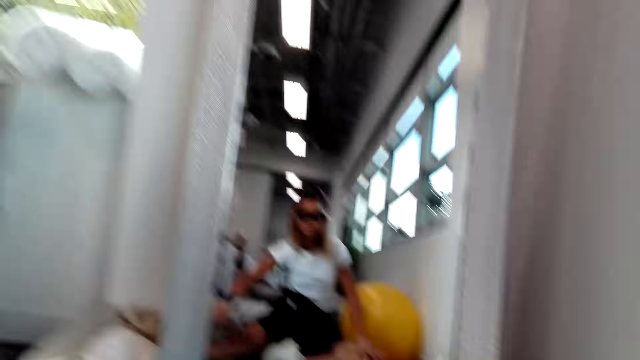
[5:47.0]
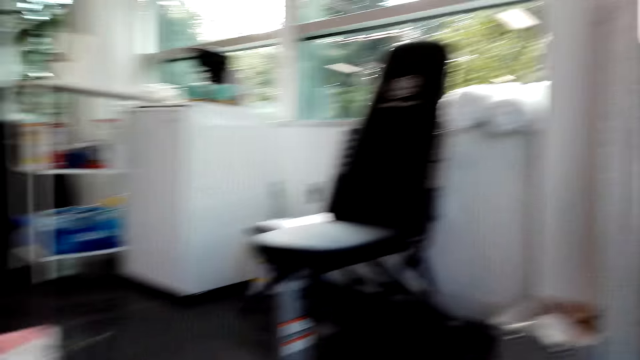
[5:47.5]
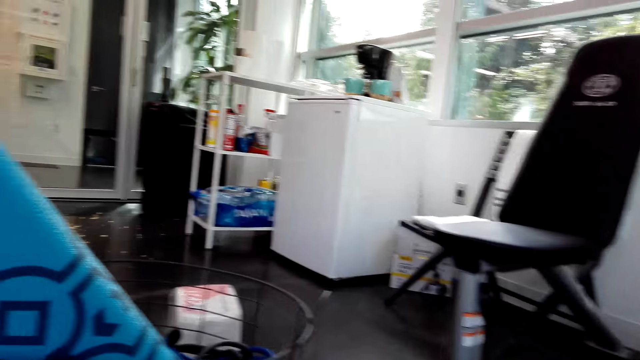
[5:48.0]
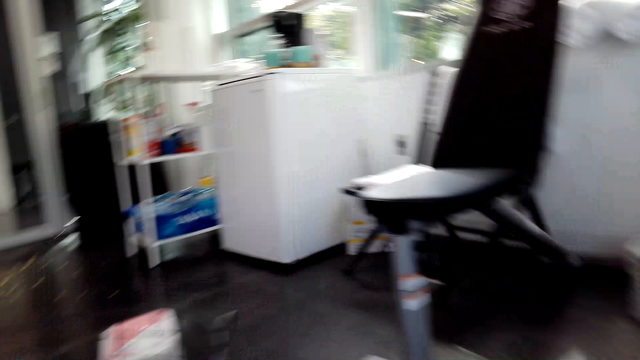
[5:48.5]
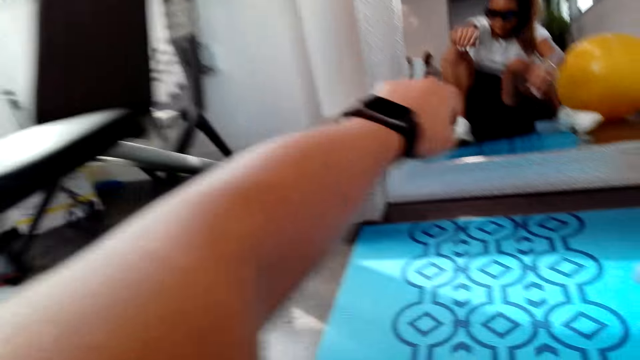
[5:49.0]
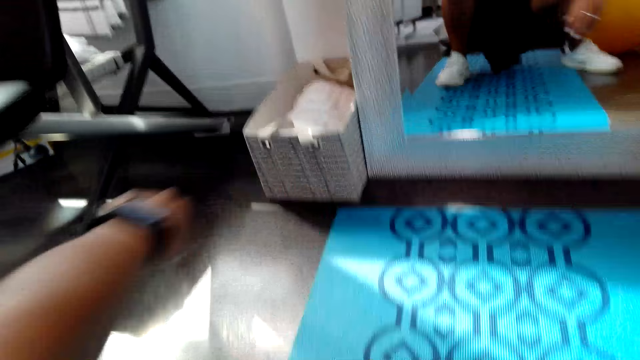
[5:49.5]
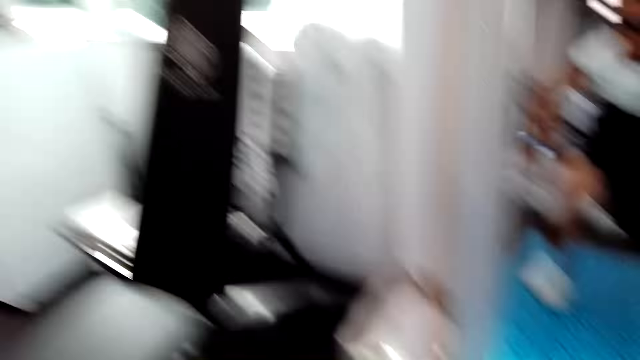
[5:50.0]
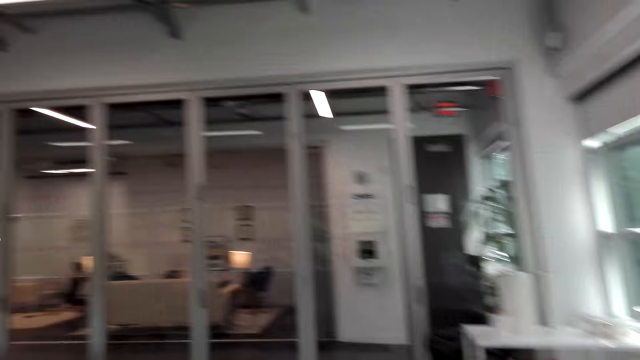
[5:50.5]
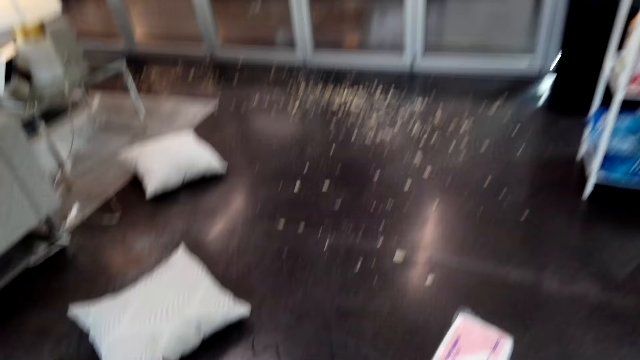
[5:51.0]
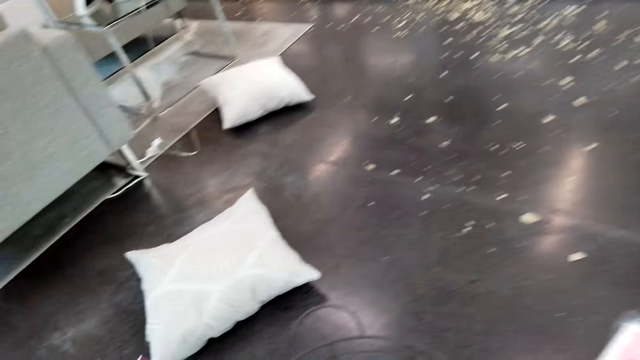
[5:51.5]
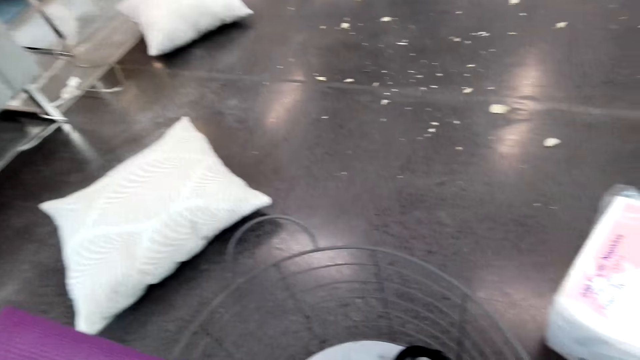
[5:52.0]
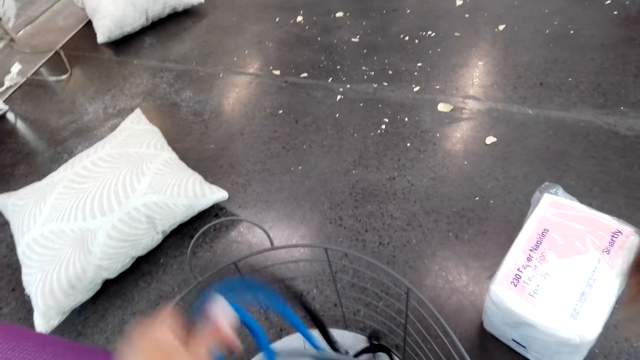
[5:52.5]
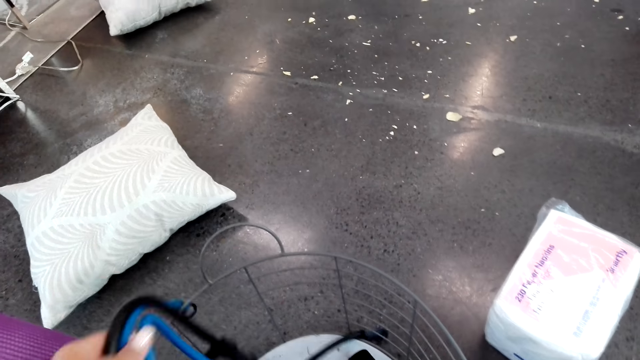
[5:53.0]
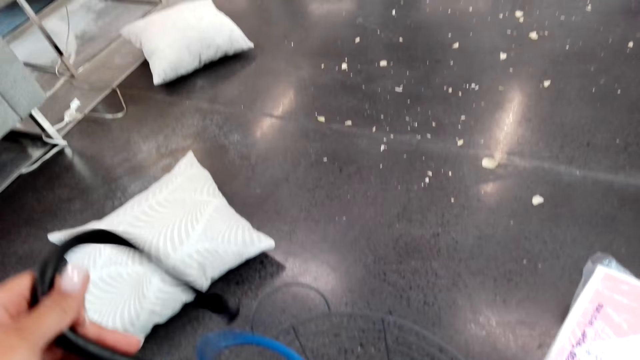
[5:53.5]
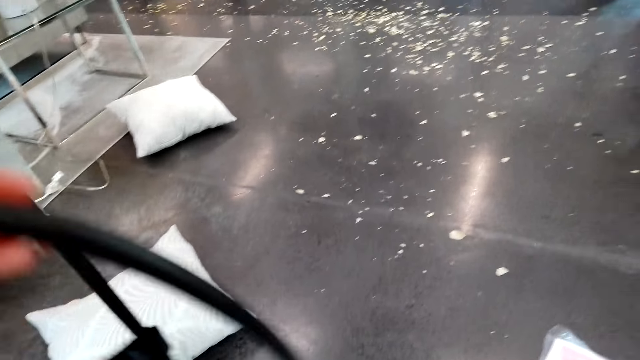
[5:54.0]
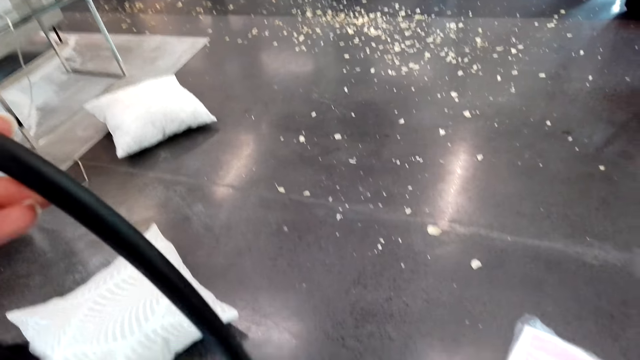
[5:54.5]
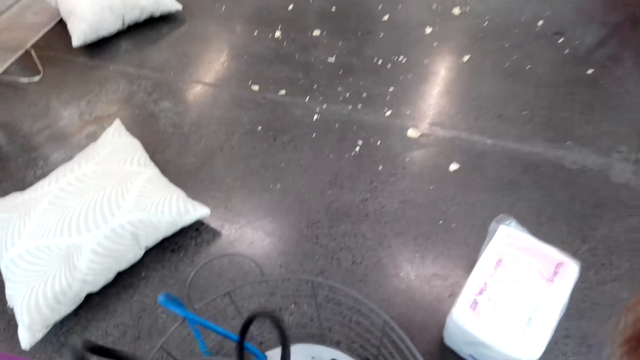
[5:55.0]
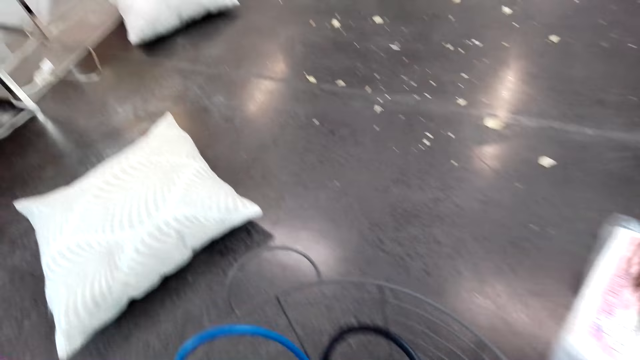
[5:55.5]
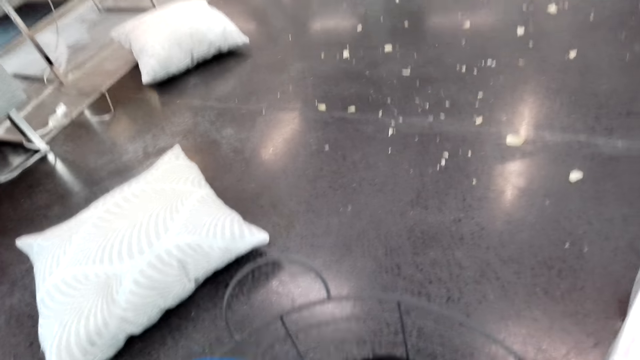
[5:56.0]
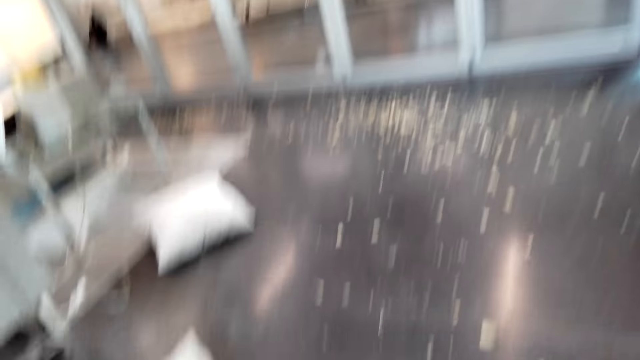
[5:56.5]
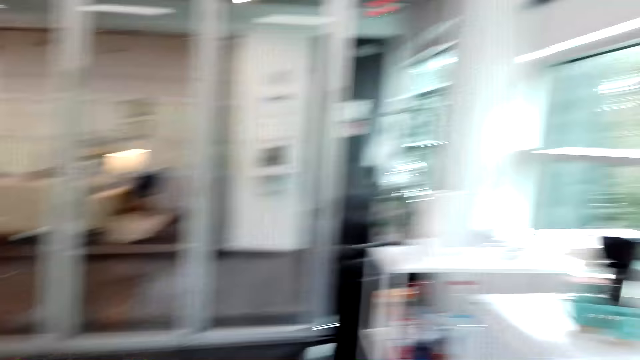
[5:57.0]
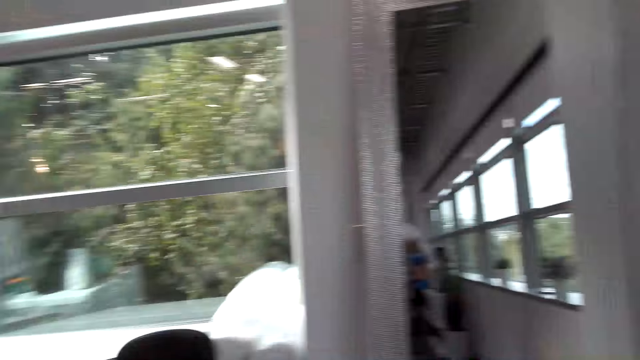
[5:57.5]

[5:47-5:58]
The camera wearer looks around the house. A man converses with the camera wearer. The camera wearer moves a skipping. The man converses with the camera wearer. The camera wearer picks up a dumbbell.

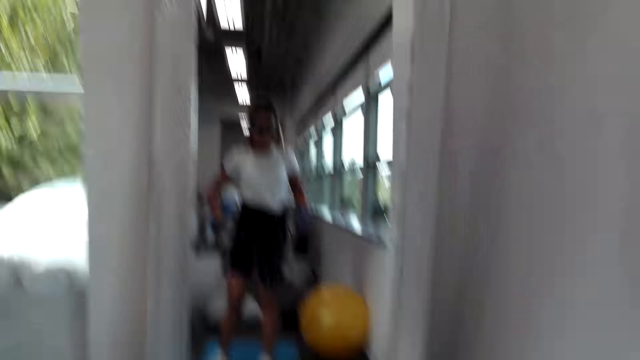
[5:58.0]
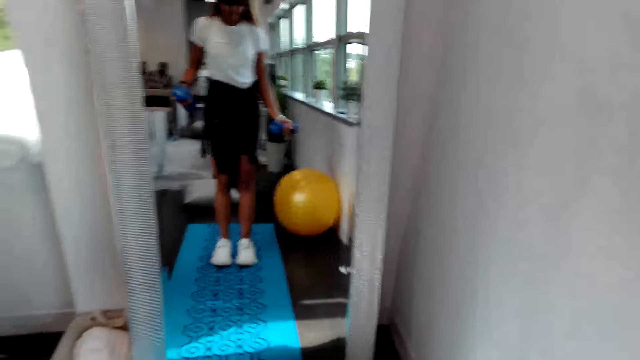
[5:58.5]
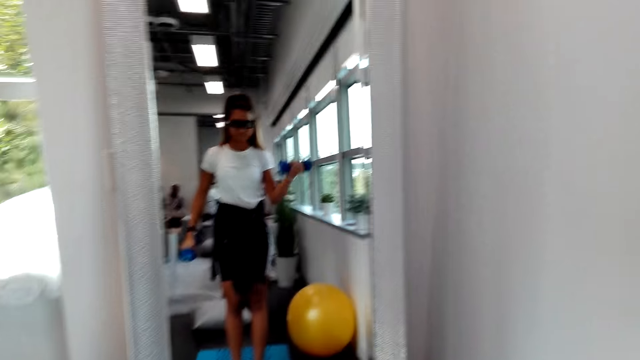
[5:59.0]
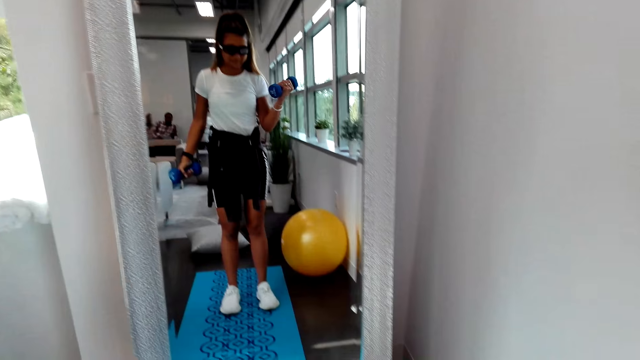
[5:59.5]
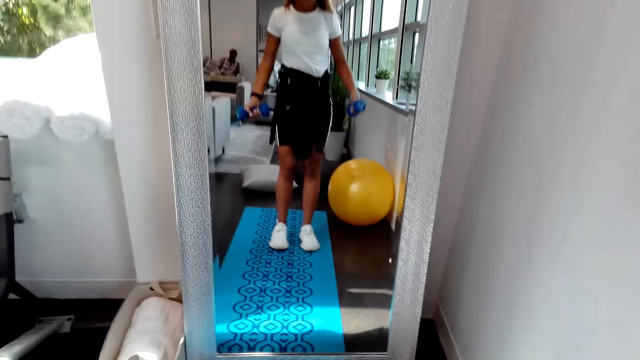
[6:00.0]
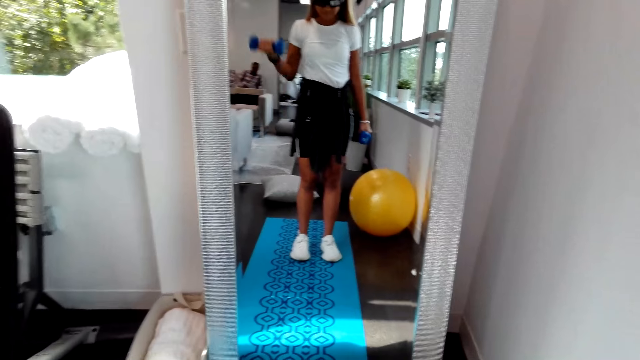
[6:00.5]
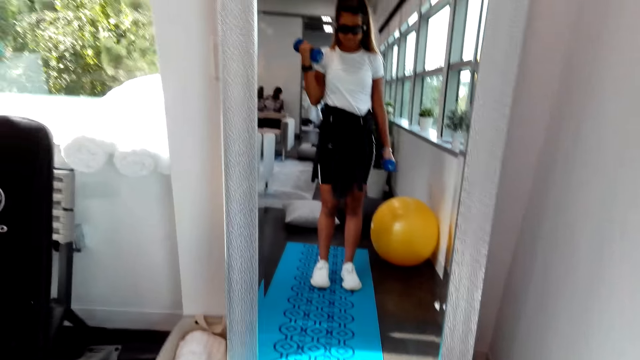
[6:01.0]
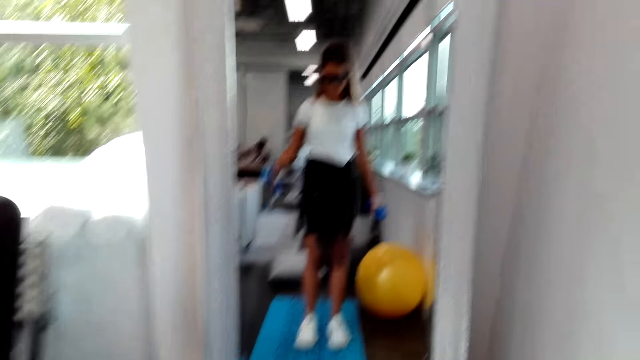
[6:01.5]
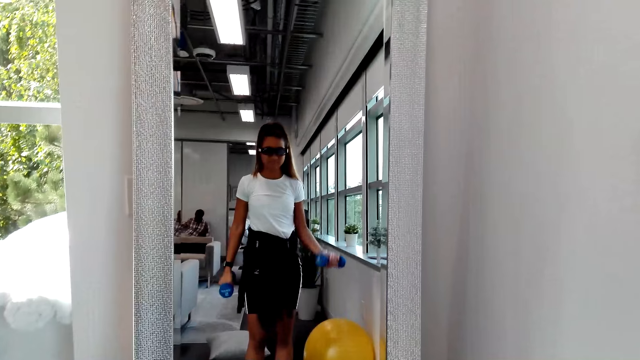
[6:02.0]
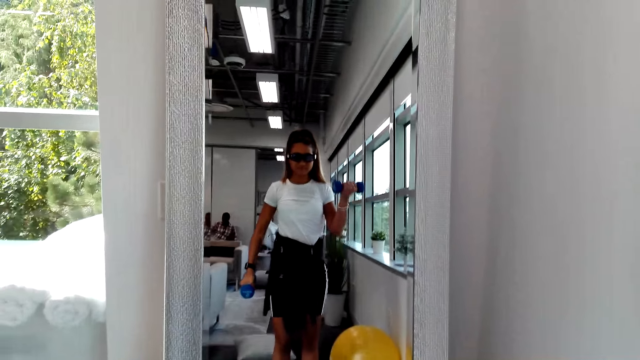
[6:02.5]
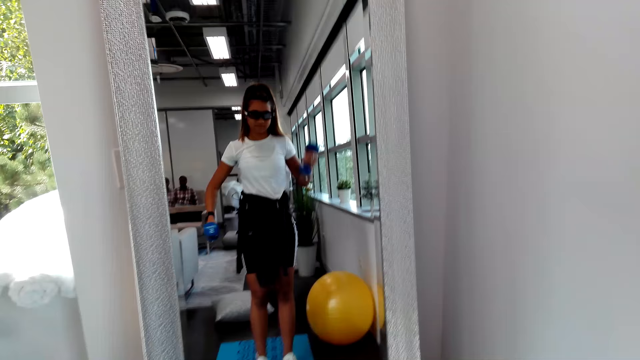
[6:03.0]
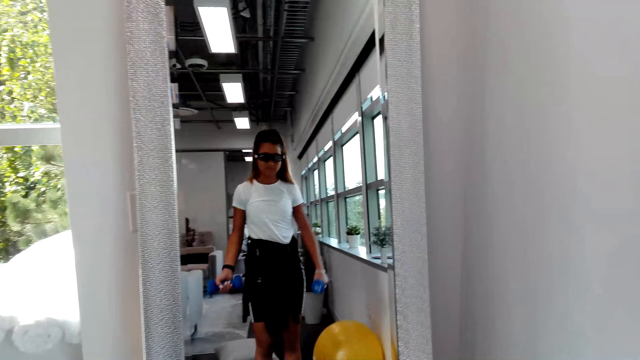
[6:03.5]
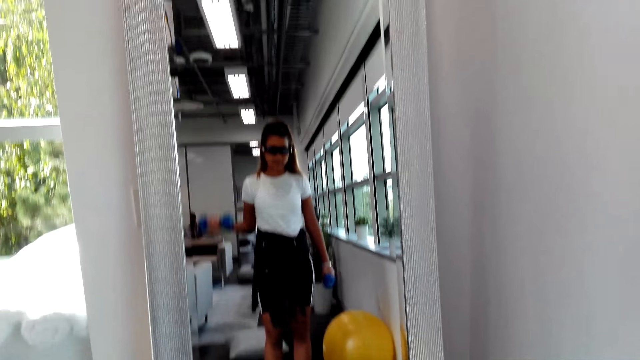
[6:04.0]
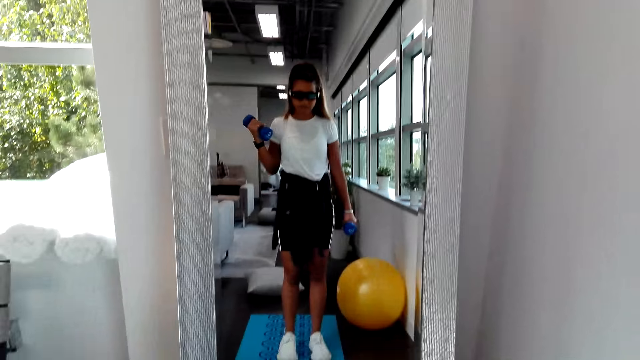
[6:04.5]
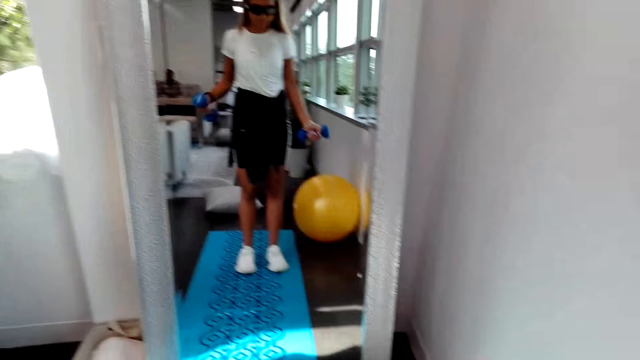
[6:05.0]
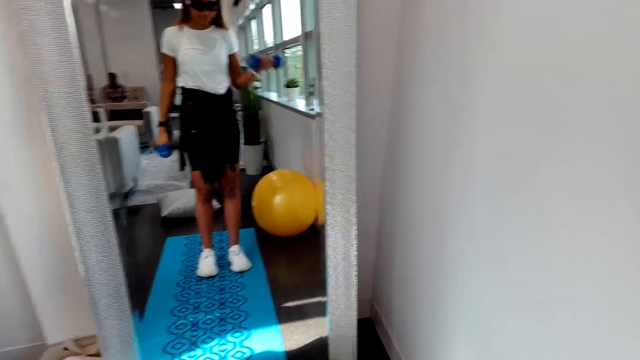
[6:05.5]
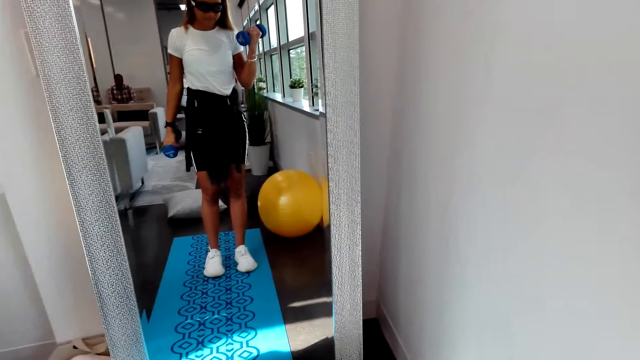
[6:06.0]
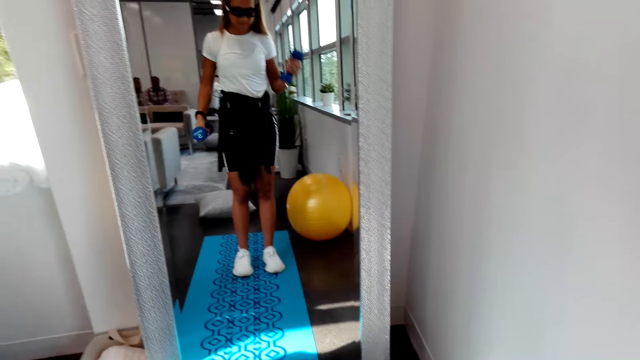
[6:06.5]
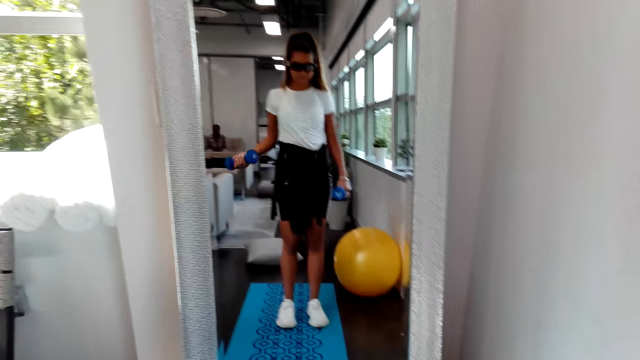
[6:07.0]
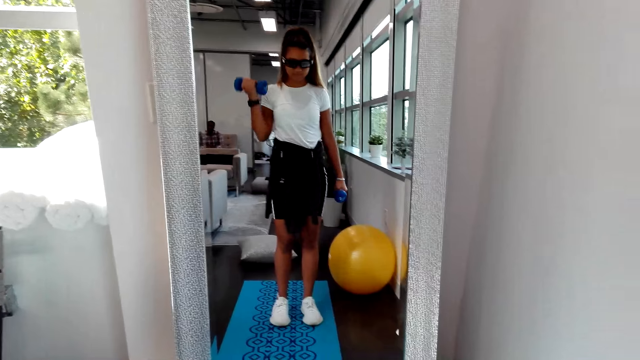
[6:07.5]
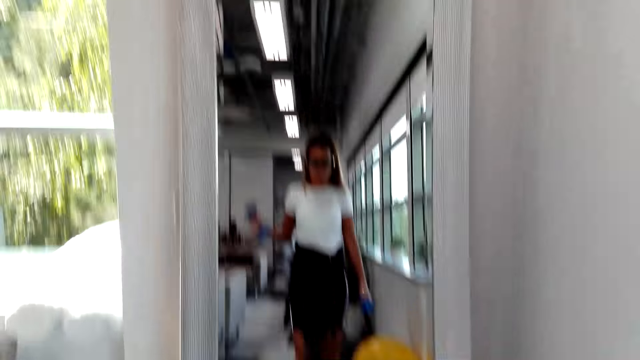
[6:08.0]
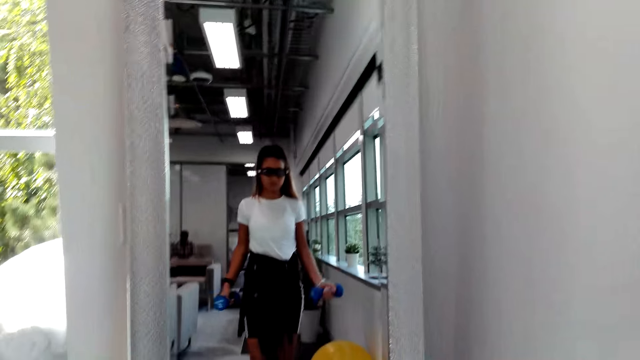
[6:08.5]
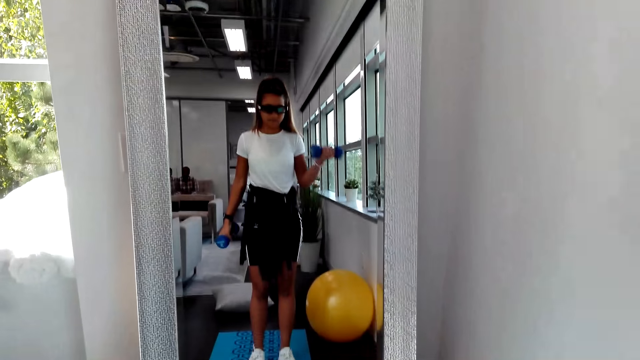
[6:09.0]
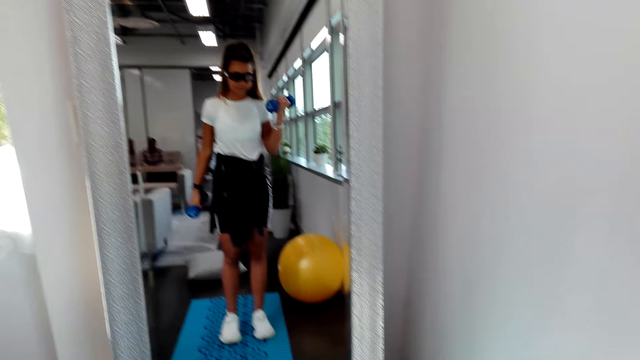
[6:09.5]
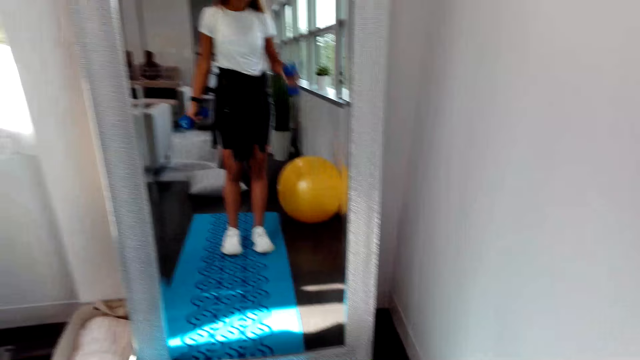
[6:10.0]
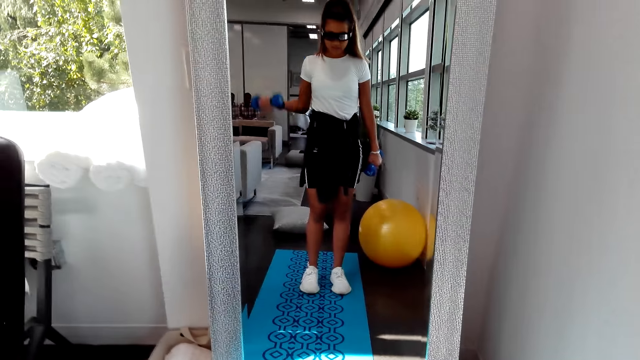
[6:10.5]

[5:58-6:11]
The camera wearer uses a dumbbell for exercises. They lift the weights. A man converses with the camera wearer. The camera wearer converses with the man. The man converses with the camera wearer. The camera wearer converses with the man.
